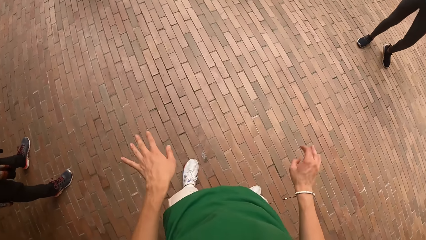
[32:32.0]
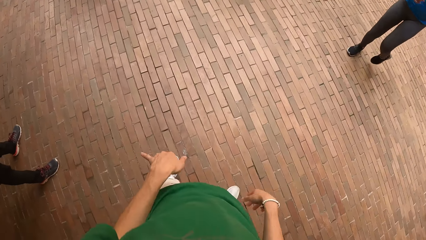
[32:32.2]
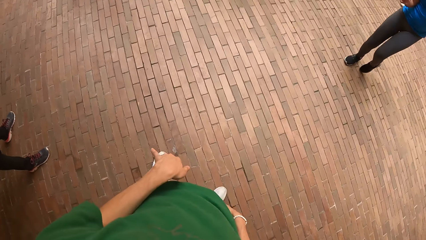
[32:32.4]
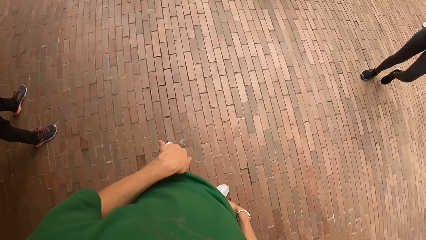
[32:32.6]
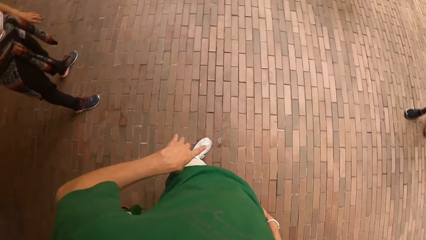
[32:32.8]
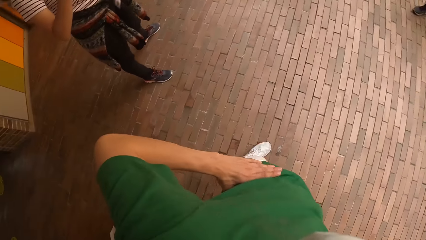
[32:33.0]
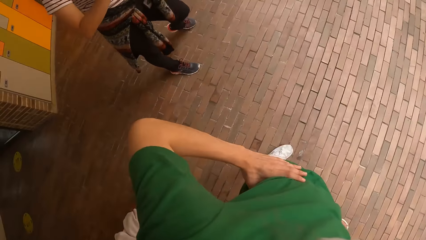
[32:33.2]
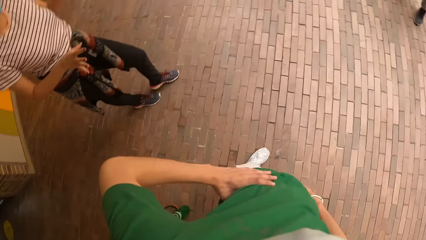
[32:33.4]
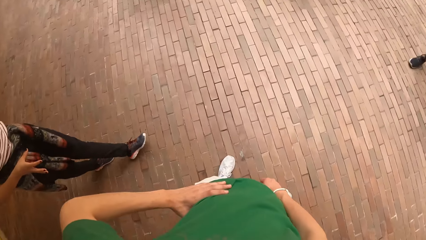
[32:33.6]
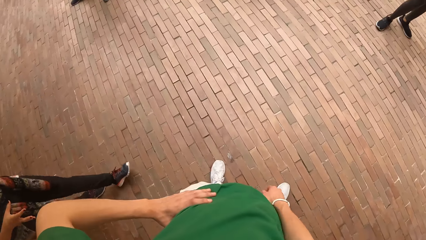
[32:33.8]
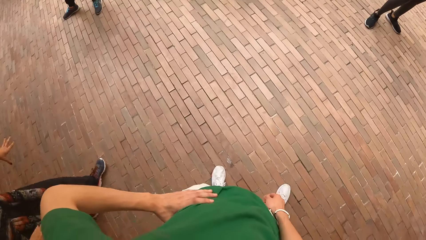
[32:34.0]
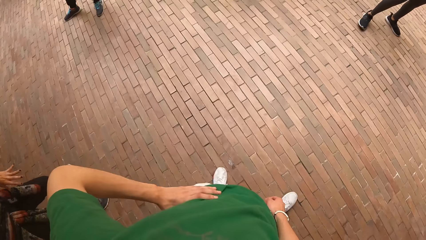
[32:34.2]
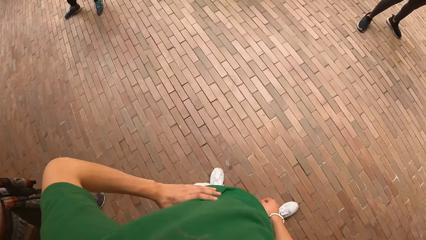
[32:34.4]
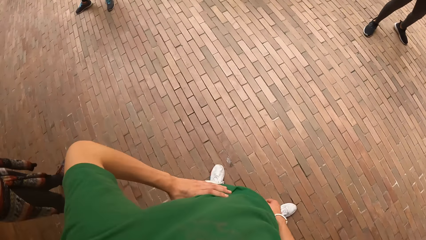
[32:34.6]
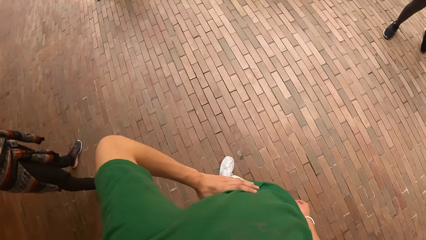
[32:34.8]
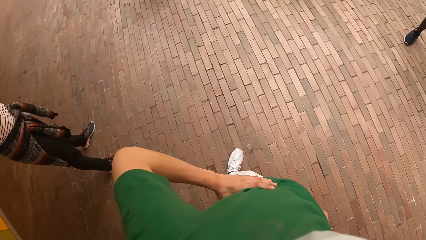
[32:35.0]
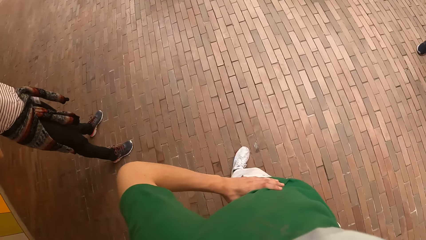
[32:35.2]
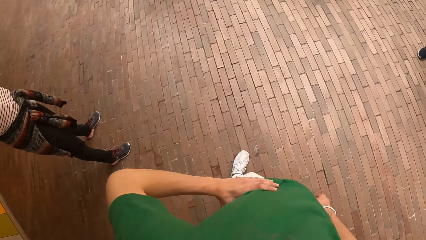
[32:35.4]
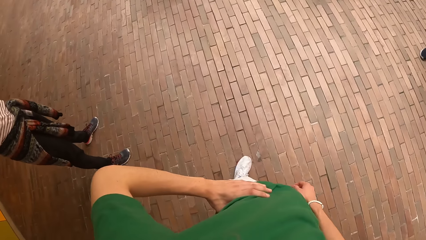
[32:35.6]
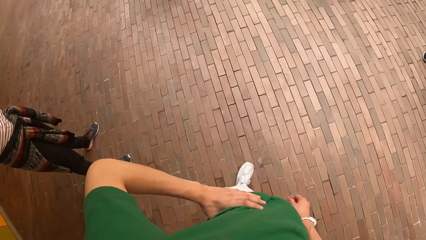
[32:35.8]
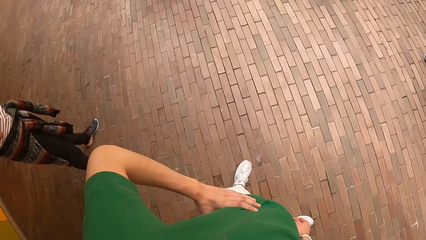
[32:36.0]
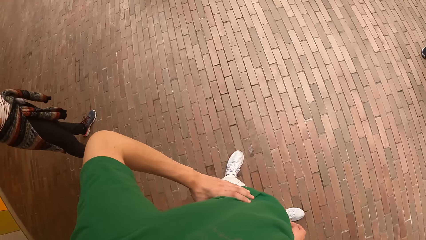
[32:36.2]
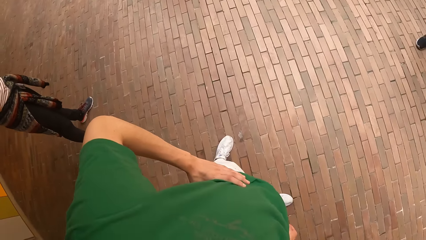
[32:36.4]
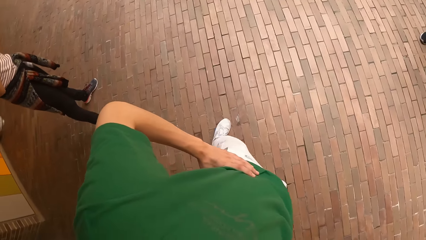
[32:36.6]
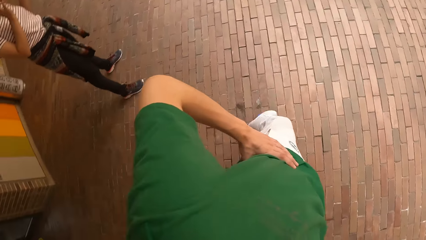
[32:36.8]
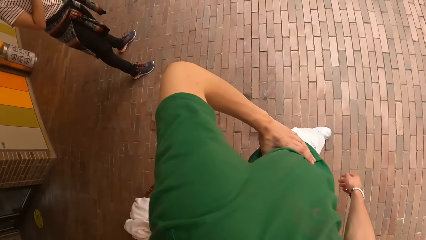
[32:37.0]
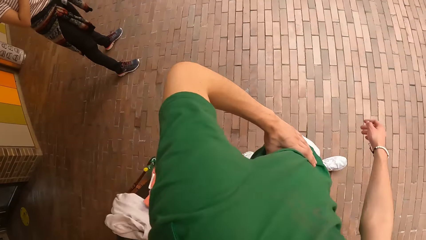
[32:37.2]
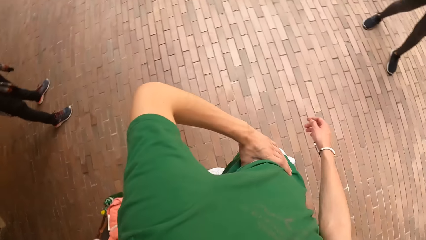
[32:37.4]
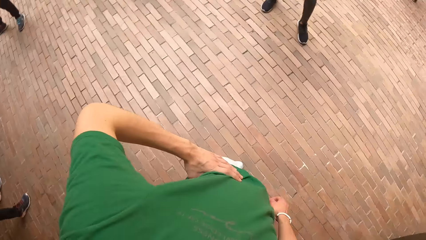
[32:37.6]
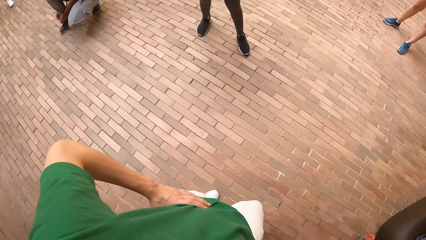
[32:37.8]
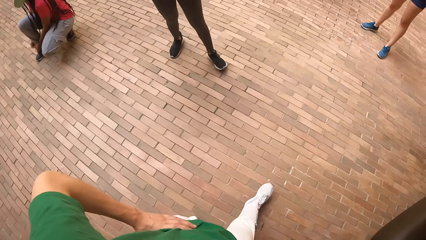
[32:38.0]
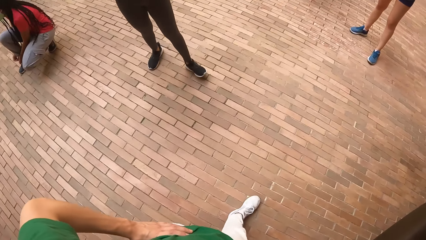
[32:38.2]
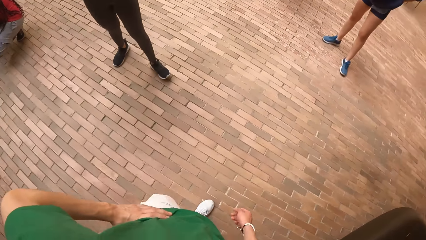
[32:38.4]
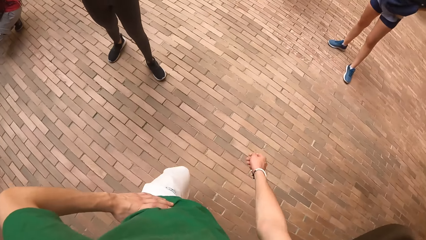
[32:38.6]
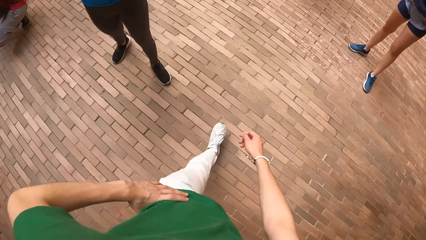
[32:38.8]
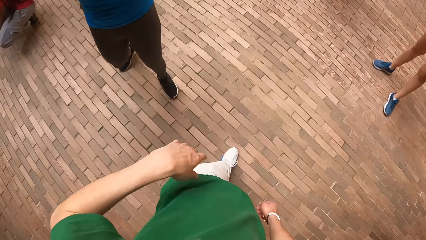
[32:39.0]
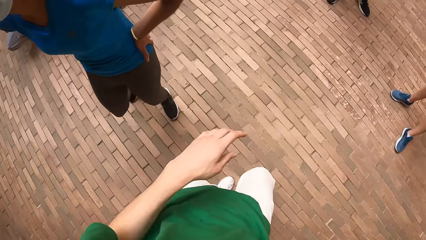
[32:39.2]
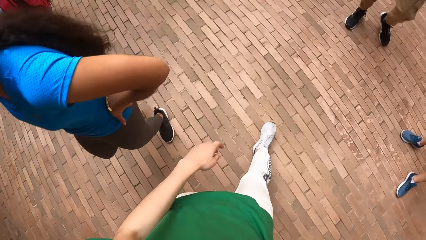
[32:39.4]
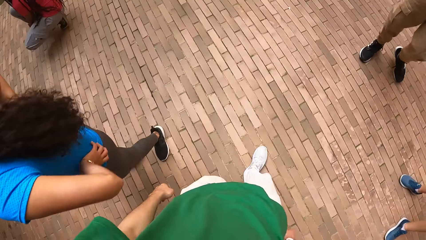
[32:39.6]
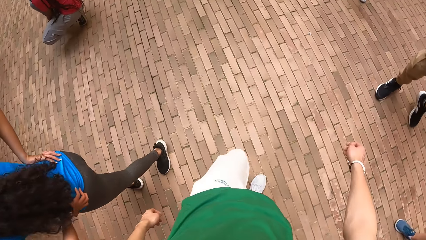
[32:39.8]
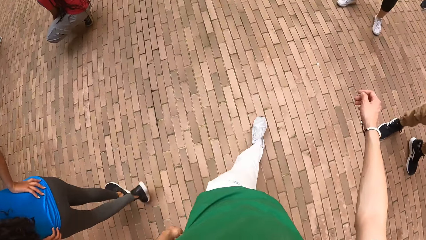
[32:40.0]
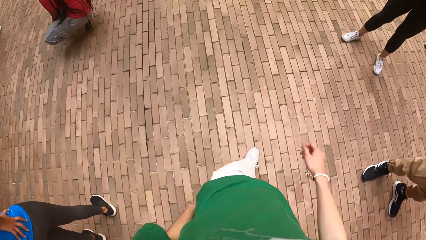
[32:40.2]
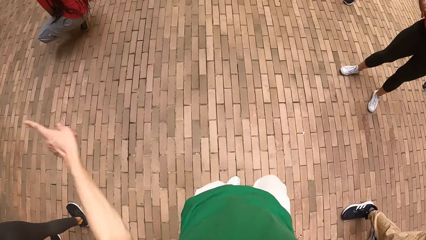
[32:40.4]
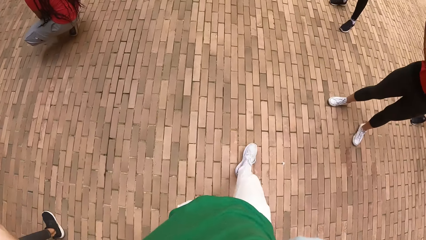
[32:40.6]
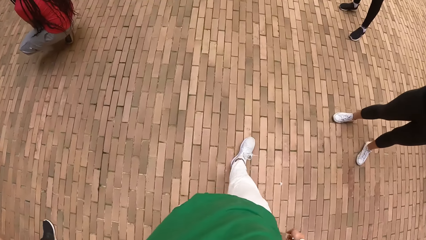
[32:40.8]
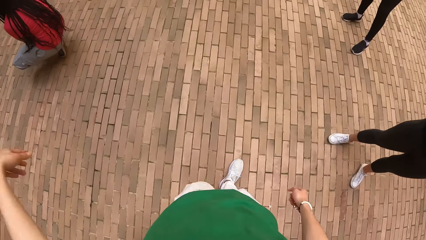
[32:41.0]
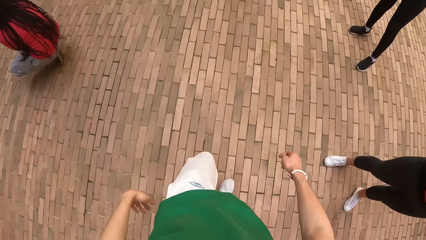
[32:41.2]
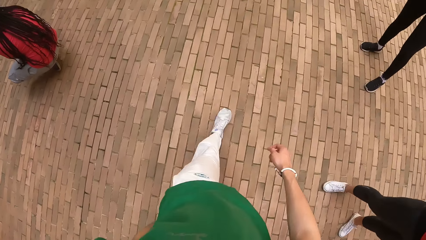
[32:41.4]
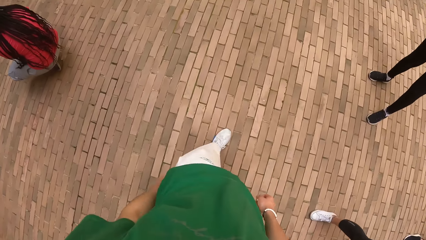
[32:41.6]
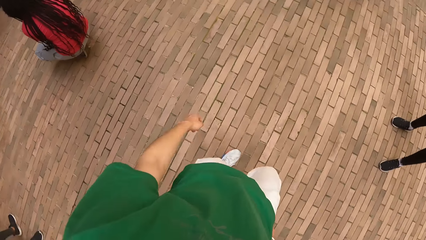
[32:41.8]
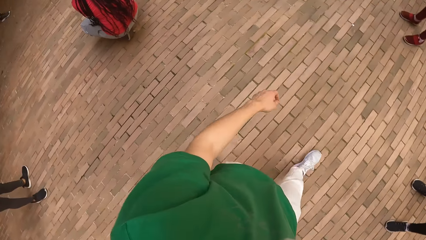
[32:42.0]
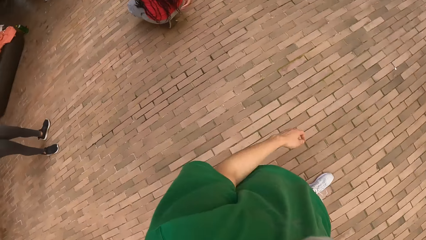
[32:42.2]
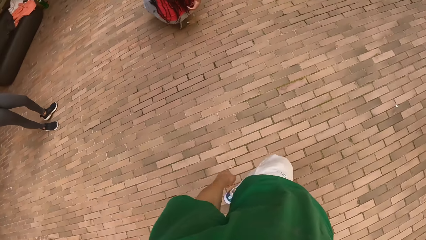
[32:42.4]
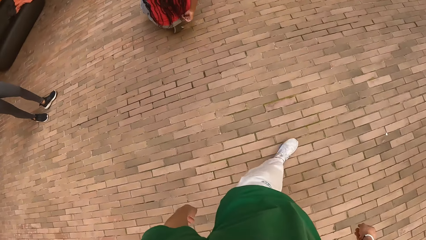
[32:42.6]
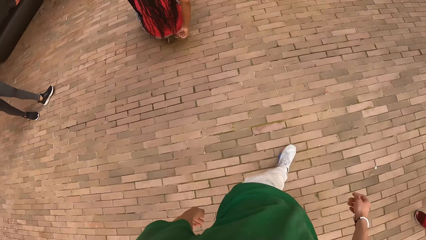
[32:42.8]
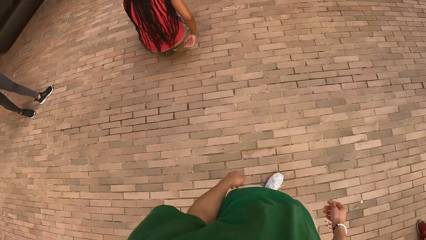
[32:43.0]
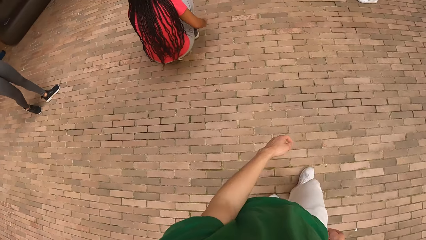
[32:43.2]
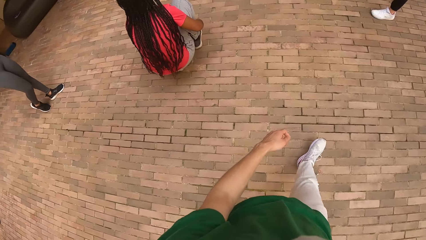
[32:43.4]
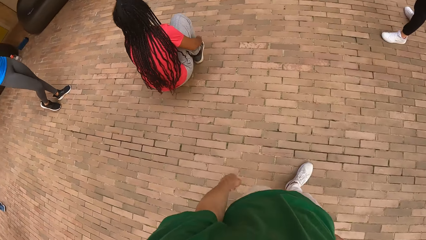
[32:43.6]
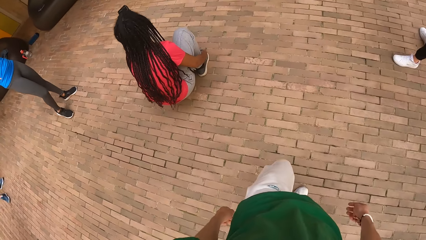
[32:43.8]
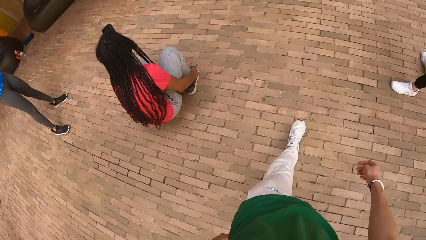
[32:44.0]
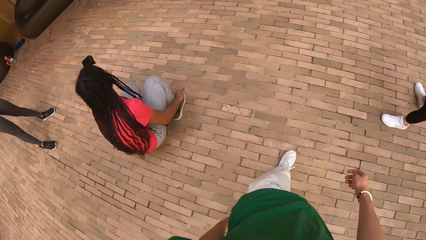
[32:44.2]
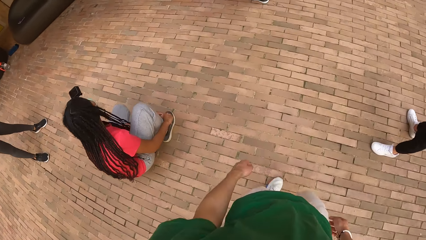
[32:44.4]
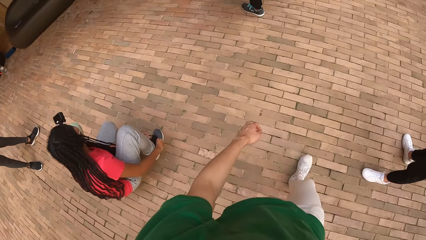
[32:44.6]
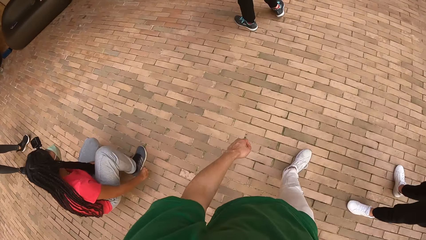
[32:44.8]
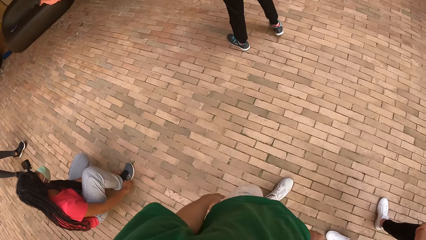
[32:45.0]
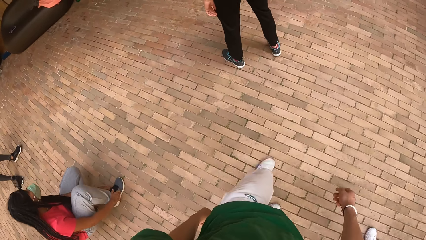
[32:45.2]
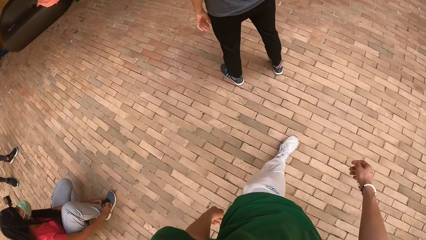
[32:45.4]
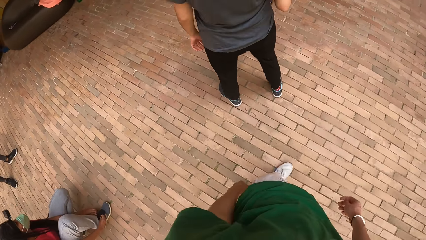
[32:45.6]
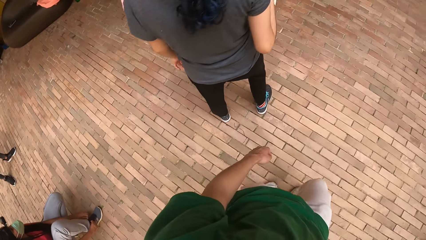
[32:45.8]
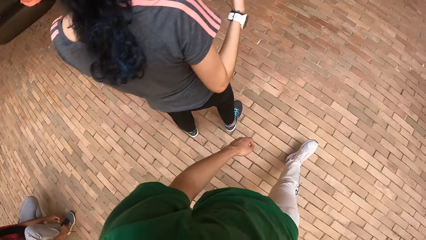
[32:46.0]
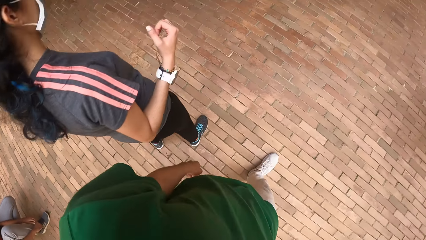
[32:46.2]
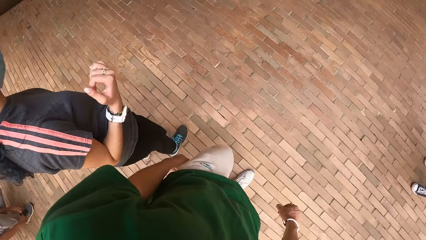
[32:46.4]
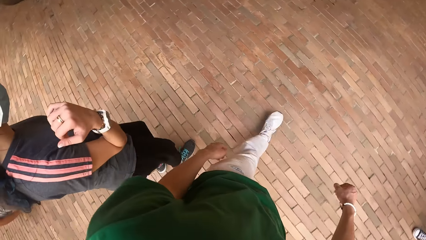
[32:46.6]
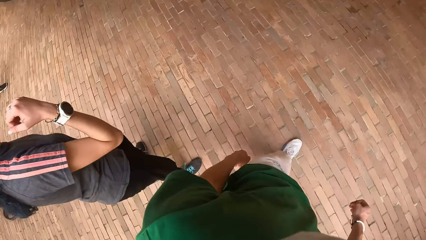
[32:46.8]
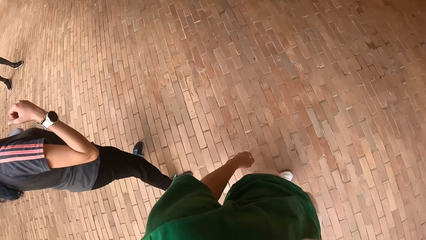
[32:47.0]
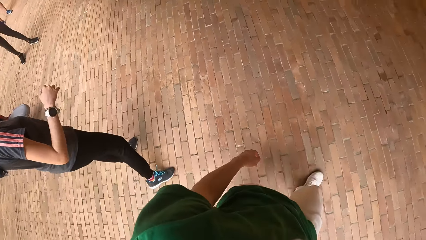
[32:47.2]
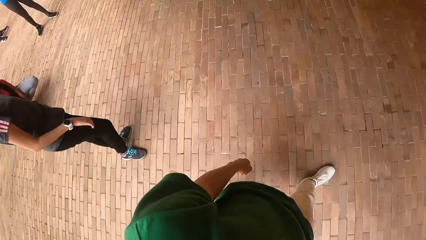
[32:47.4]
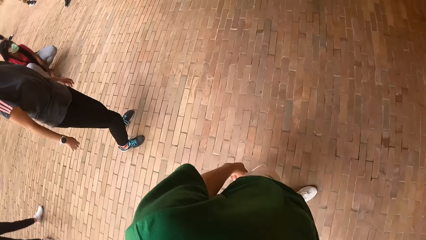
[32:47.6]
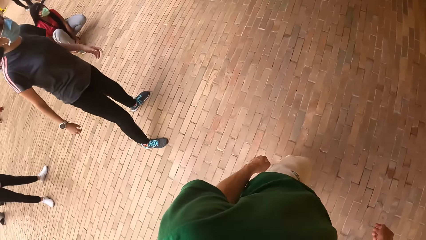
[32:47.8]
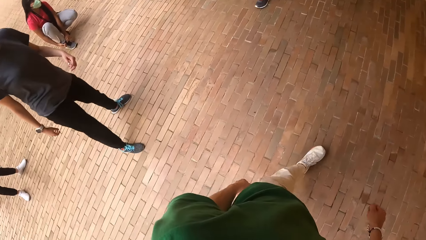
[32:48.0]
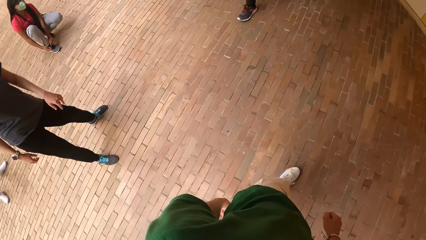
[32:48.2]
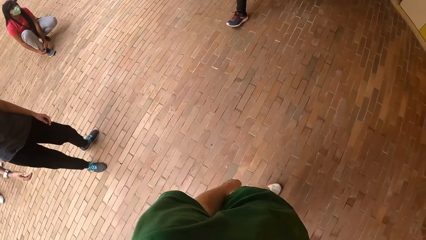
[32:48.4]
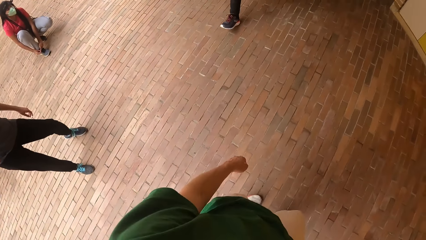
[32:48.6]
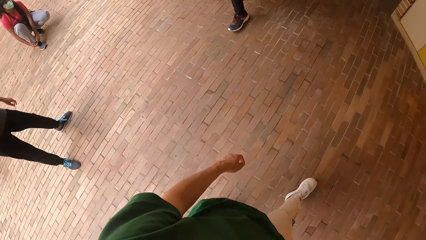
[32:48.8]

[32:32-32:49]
The camera wearer looks around. He holds his waist with his left hand. A woman moves her legs. The camera wearer walks. Another woman moves. The camera wearer walks. The first woman moves her hands and ties the shoelace of the shoe on her right leg with both hands. The camera wearer walks. He moves his body.
